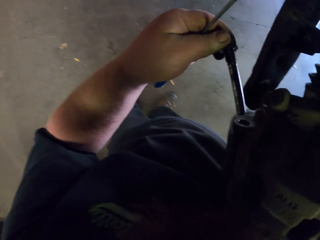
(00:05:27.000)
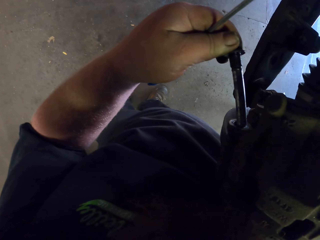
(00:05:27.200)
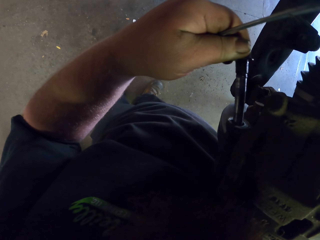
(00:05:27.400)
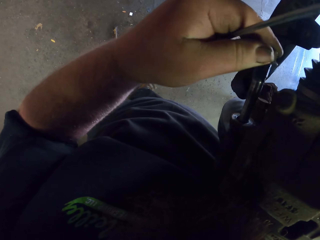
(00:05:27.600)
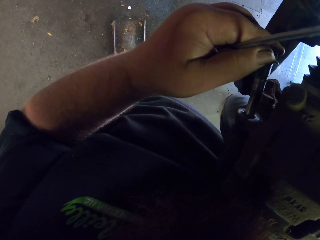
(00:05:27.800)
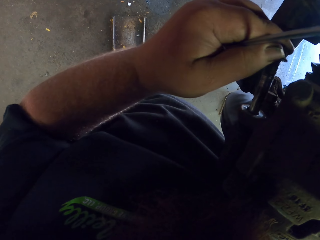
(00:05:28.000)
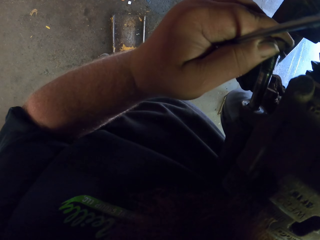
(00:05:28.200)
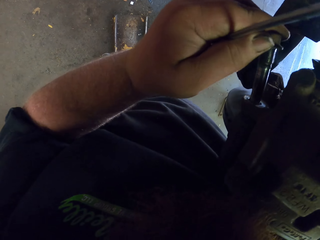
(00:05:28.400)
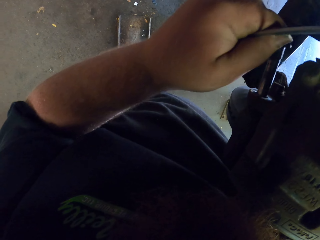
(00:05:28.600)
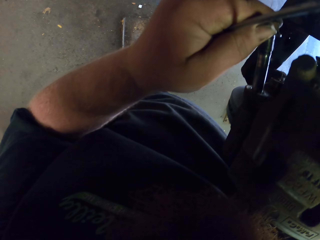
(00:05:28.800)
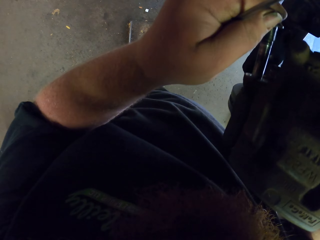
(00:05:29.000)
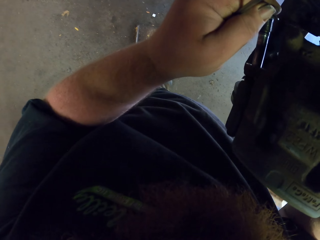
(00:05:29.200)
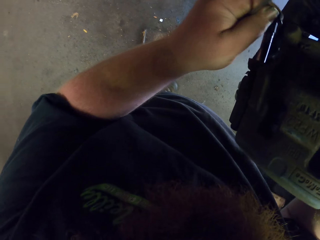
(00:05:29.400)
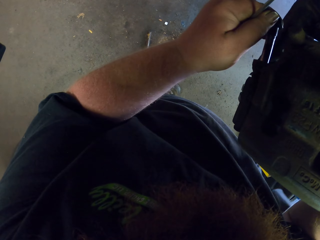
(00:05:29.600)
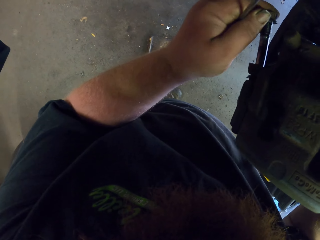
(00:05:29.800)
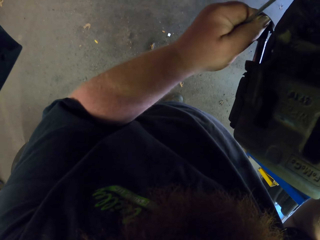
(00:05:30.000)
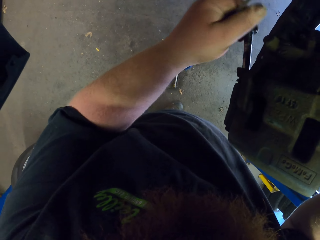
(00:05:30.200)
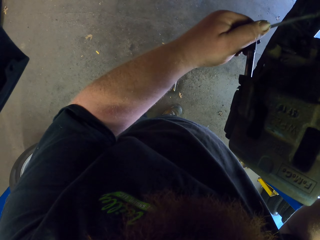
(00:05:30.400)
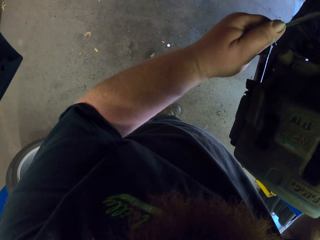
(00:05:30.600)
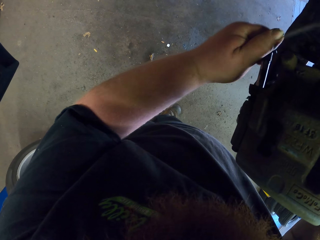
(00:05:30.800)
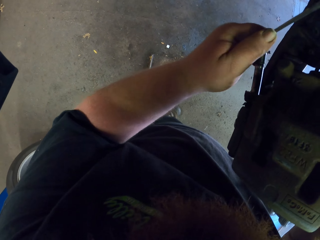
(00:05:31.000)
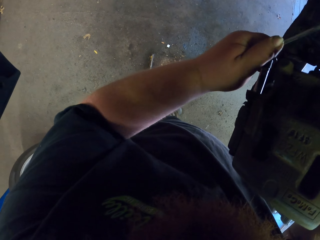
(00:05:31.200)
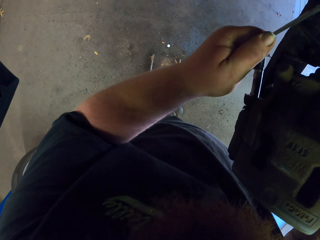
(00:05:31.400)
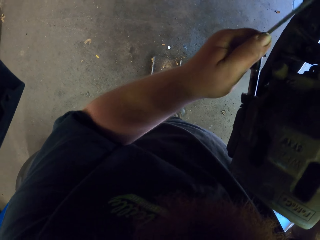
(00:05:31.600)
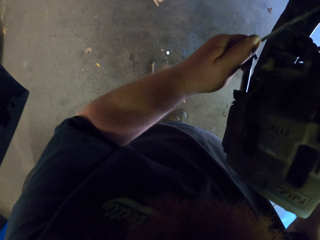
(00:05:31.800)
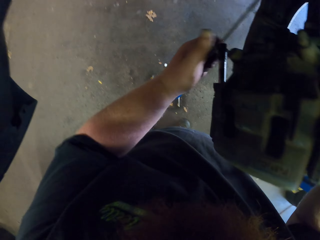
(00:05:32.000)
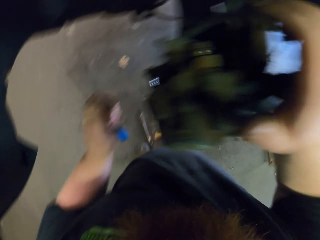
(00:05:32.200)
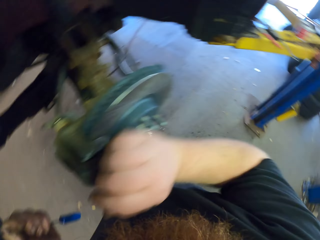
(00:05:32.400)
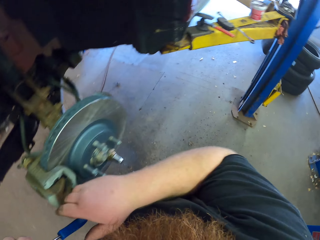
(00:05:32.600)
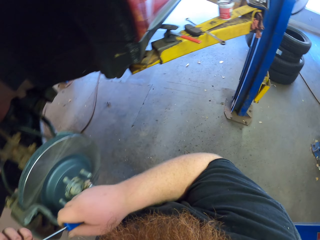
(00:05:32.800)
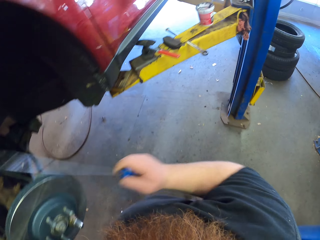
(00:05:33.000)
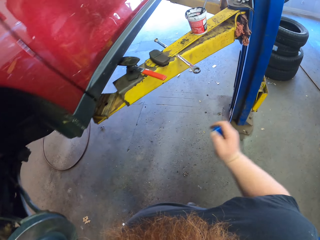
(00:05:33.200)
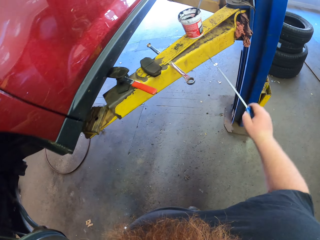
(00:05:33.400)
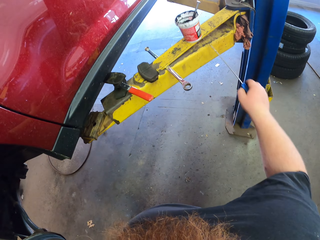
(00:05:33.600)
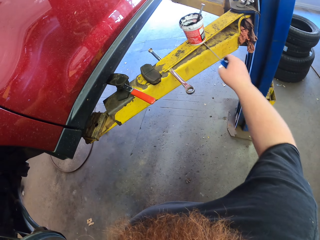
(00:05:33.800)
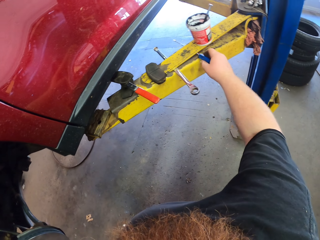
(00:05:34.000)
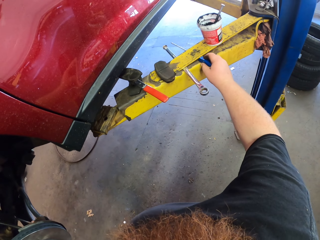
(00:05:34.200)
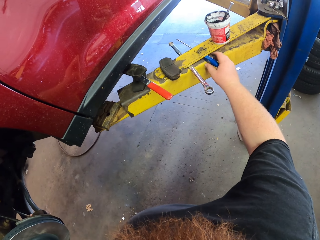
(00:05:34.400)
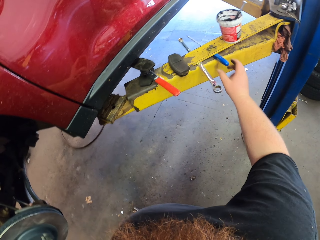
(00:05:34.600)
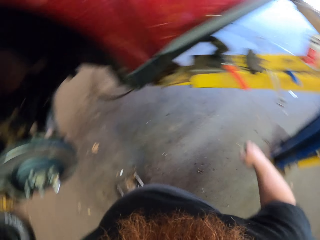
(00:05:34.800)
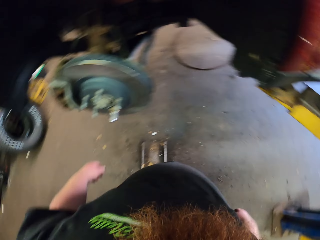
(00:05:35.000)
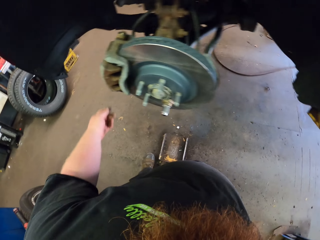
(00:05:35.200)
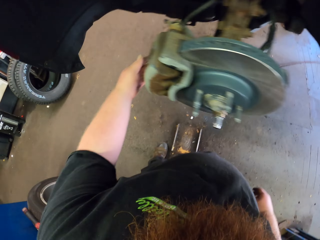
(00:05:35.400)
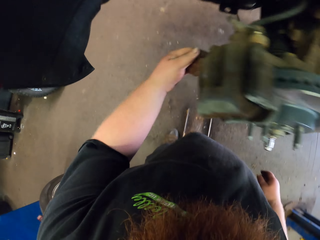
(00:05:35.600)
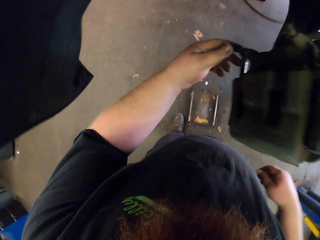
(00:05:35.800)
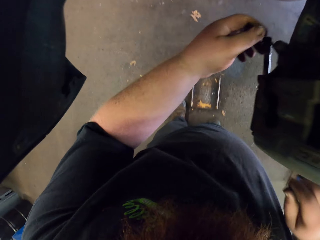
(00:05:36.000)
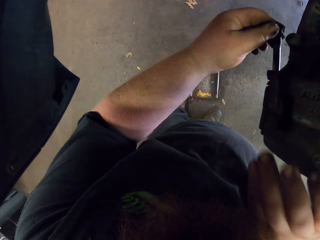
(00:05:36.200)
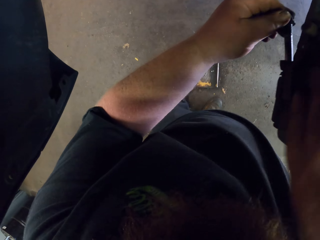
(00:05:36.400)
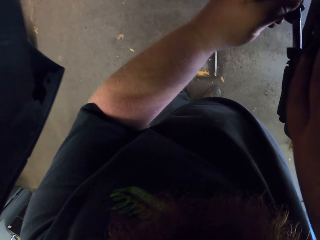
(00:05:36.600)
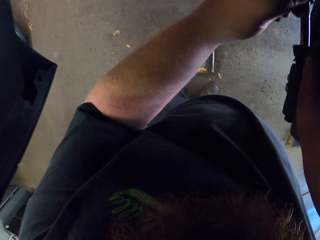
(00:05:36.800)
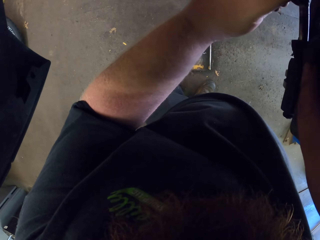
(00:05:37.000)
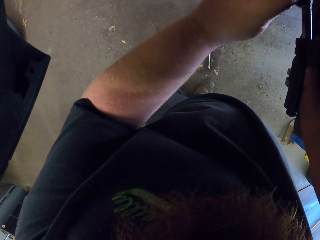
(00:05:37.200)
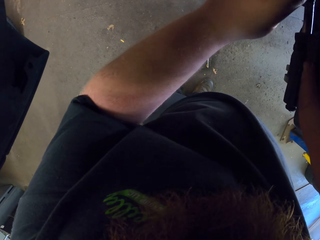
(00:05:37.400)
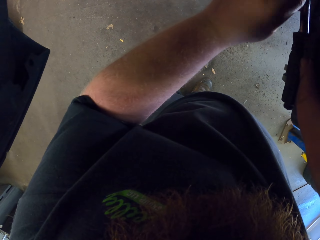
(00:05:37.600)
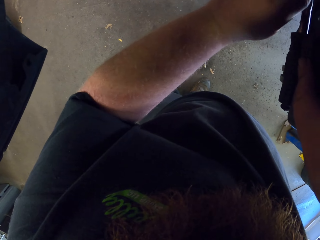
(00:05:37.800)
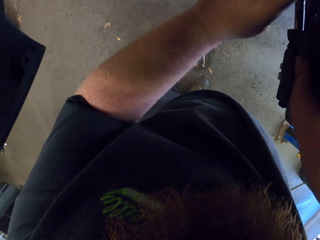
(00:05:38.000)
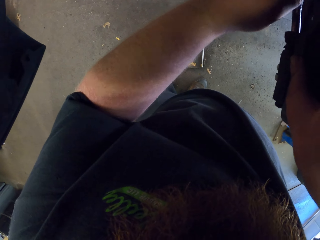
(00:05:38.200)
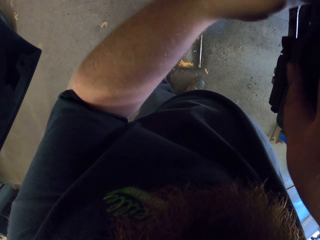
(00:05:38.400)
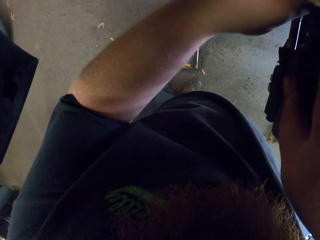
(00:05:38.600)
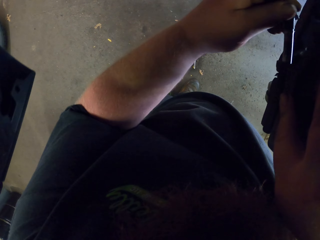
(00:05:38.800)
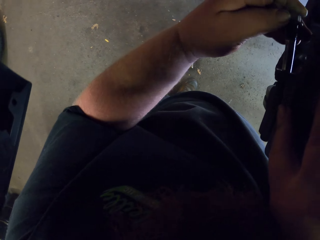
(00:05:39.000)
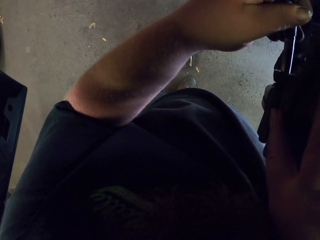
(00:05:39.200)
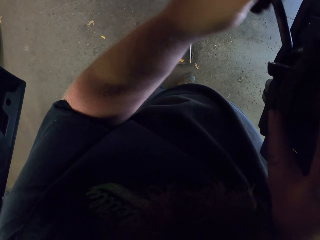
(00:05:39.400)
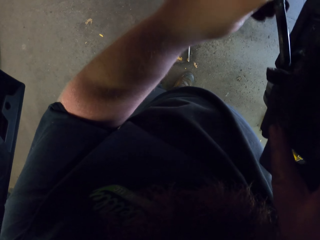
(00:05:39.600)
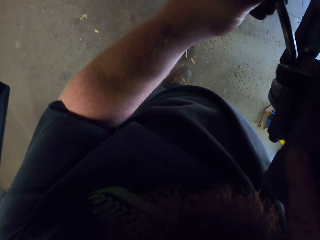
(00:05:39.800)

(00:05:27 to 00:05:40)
The camera wearer inserts a nut in a bolt plate. They fix the car engine with metal. They adjust the nut in the bolt plate. They put down a screwdriver on a metal rod. They adjust the nut in the bolt plate. They fix the car engine with metal.

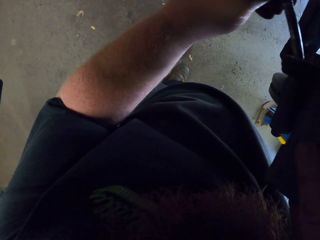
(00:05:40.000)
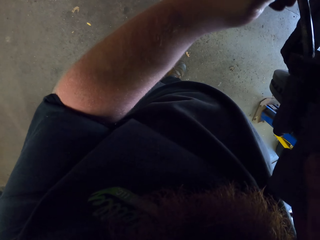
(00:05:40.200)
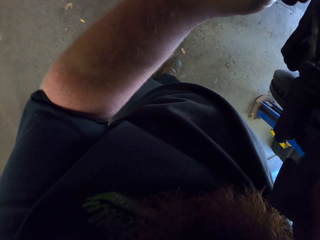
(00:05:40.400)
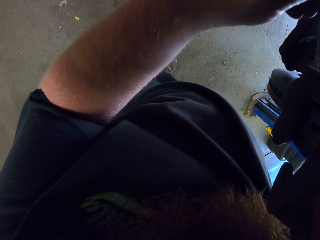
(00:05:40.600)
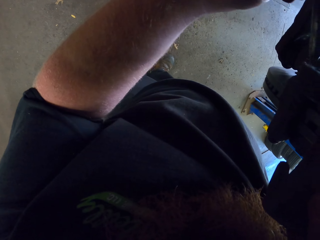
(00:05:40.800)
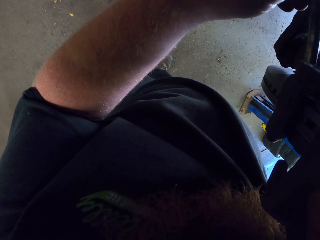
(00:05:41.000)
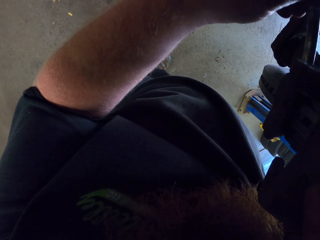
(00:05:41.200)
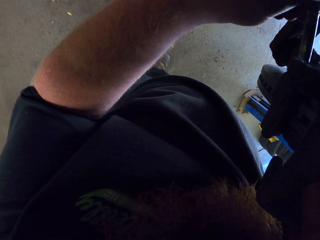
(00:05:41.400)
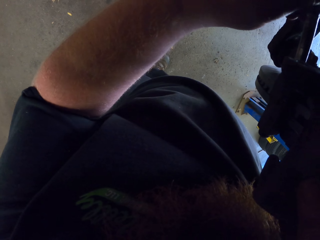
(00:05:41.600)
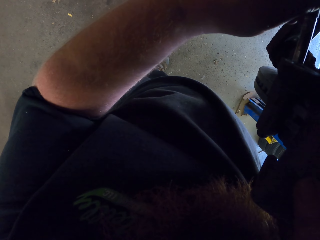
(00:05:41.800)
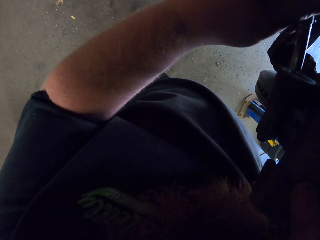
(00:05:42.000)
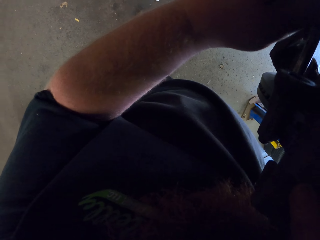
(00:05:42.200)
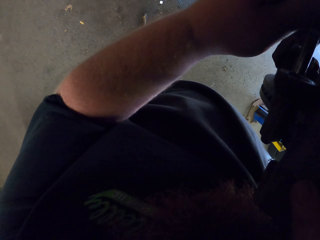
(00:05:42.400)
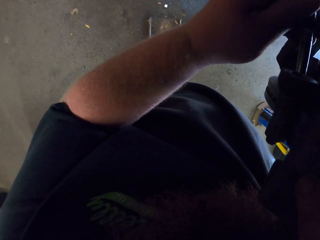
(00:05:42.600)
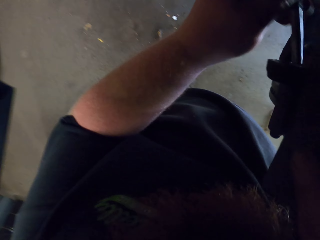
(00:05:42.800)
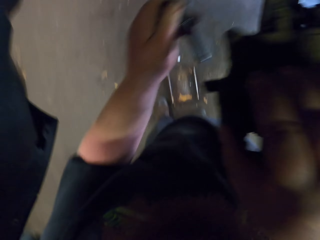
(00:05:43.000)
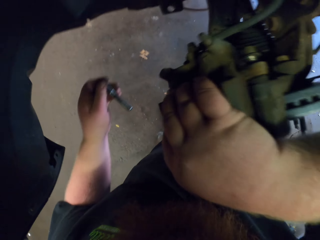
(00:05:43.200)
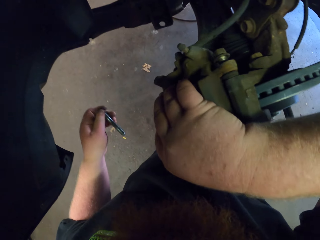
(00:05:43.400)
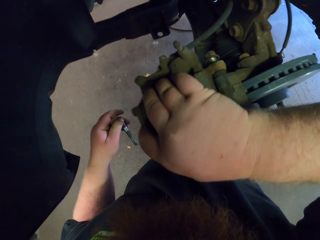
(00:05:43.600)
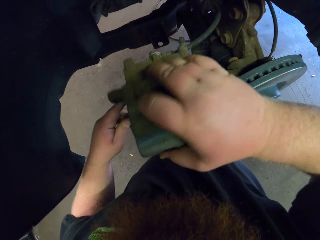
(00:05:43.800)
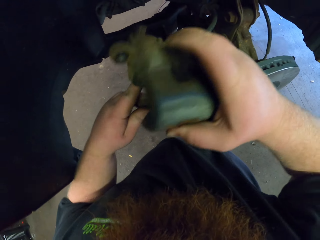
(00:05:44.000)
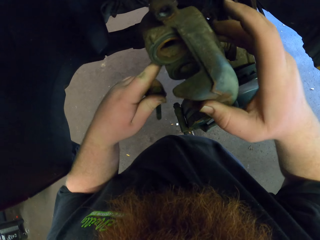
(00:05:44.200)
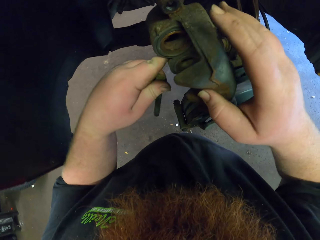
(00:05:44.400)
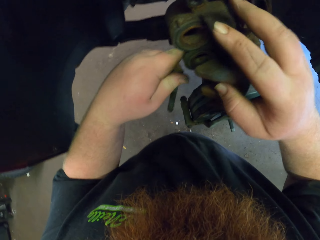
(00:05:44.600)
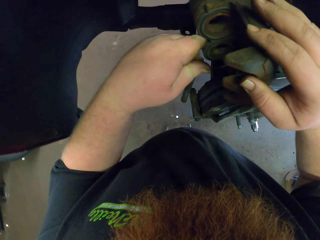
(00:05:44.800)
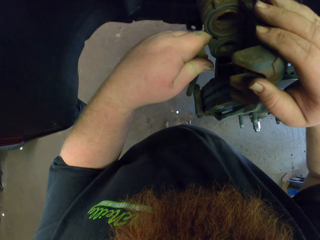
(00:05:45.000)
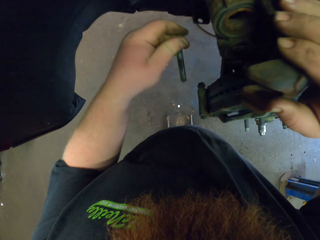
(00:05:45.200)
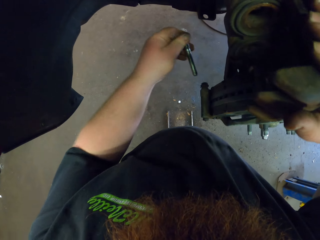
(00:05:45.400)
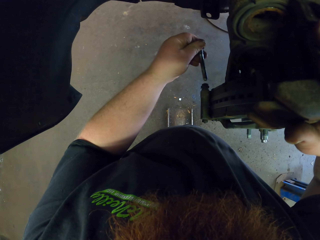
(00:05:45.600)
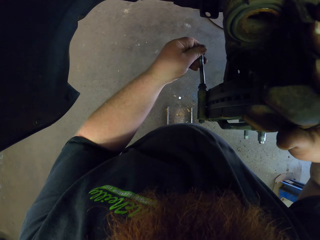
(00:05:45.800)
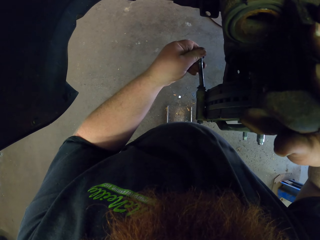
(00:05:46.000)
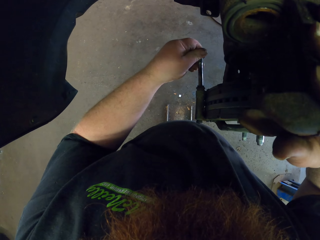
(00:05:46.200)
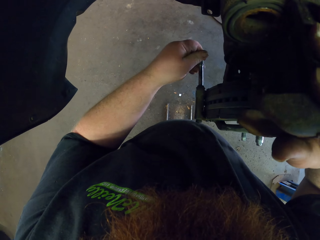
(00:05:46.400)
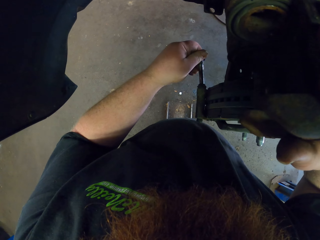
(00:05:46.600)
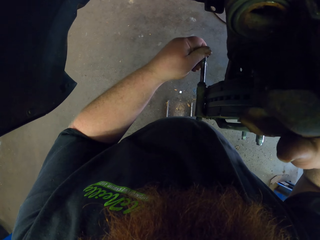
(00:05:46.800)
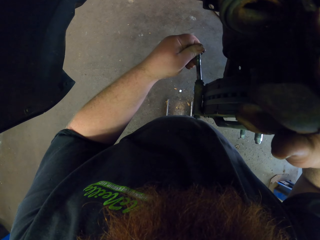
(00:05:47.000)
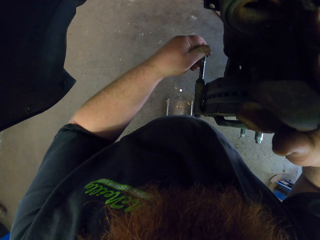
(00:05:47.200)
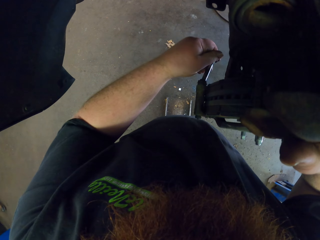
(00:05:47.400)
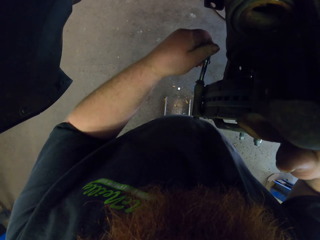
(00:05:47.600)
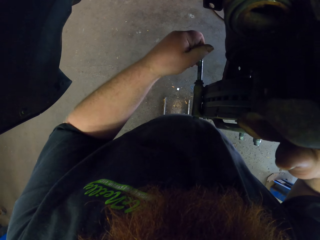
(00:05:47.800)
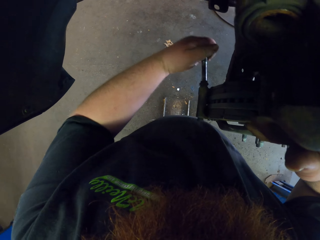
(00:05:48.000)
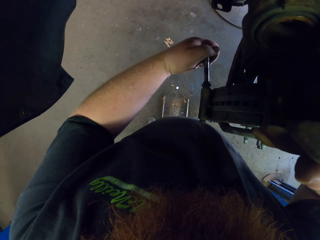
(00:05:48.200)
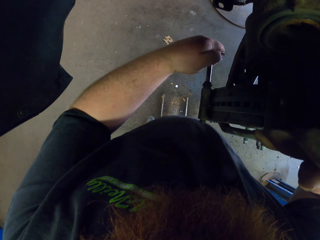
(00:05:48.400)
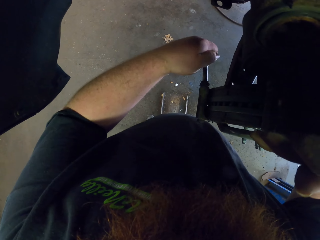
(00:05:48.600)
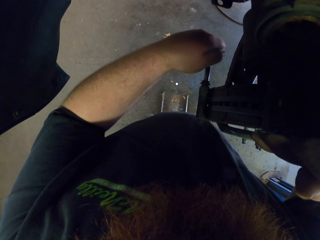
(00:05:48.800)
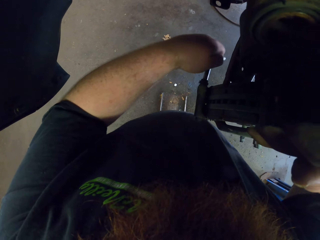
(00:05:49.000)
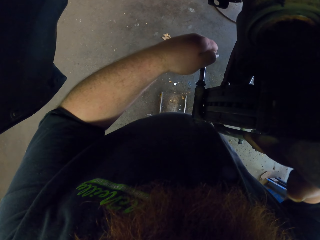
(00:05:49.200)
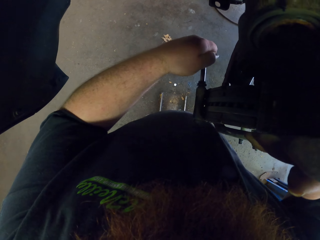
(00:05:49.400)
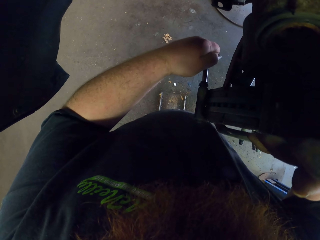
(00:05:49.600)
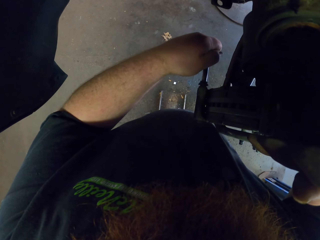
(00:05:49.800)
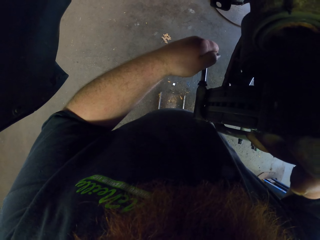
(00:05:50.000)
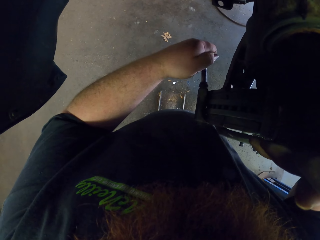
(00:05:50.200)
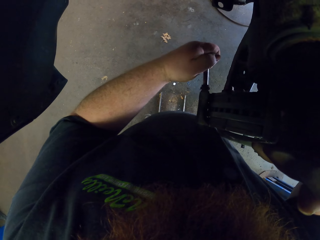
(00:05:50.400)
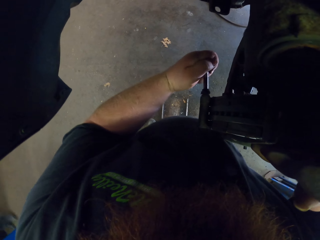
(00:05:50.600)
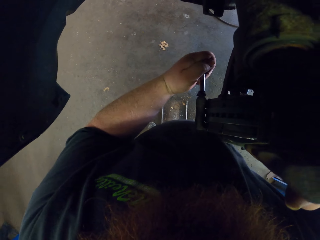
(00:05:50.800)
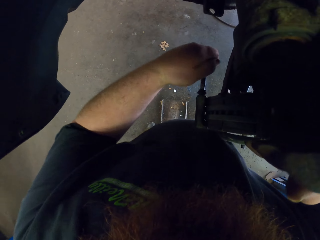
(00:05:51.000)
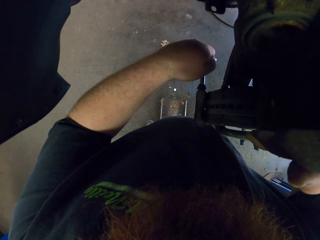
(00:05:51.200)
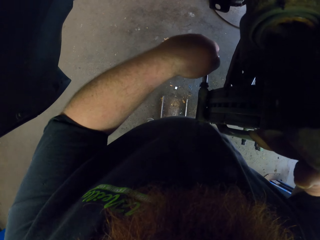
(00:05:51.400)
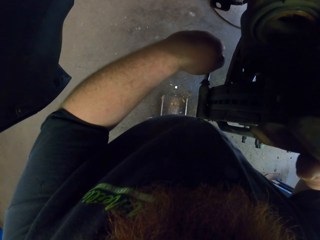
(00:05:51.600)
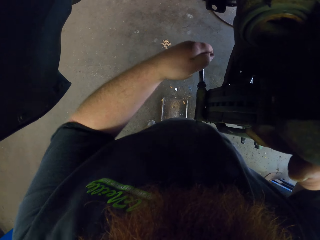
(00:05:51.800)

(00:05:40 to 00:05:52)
The camera wearer inserts a nut in a bolt plate. They look around a garage. They insert the nut in a metal rod.
